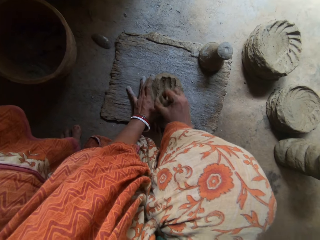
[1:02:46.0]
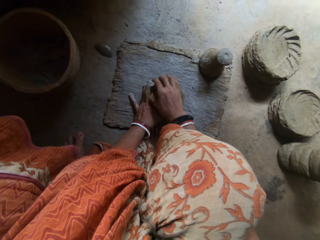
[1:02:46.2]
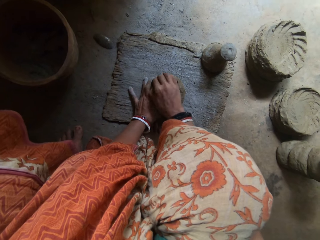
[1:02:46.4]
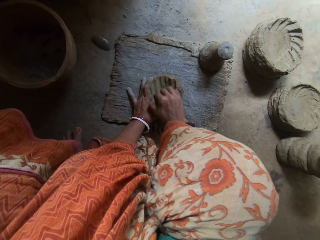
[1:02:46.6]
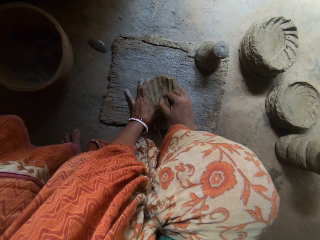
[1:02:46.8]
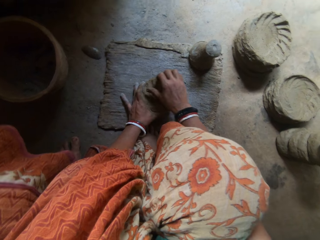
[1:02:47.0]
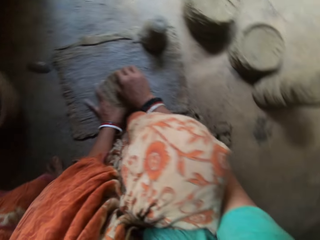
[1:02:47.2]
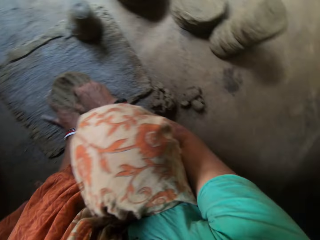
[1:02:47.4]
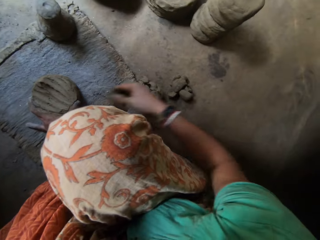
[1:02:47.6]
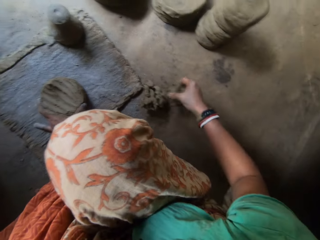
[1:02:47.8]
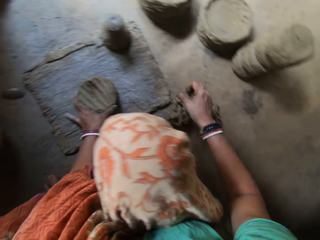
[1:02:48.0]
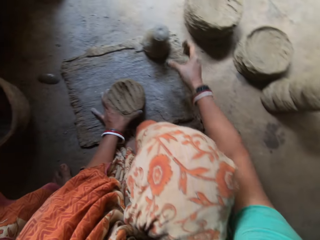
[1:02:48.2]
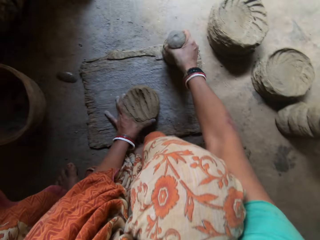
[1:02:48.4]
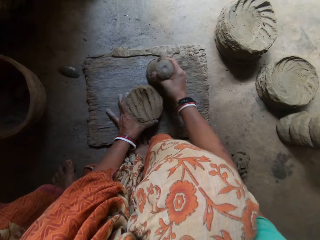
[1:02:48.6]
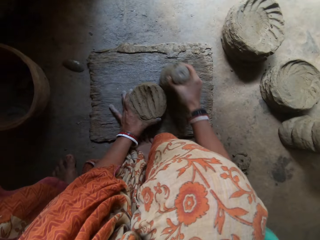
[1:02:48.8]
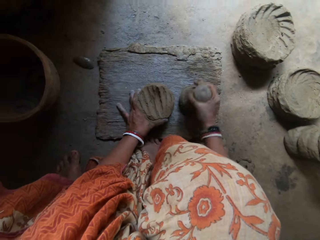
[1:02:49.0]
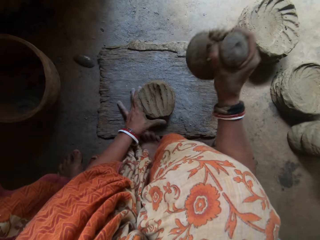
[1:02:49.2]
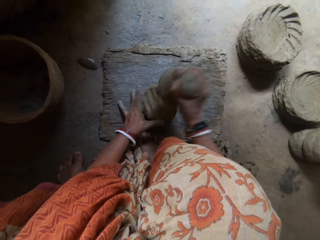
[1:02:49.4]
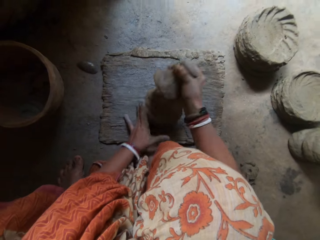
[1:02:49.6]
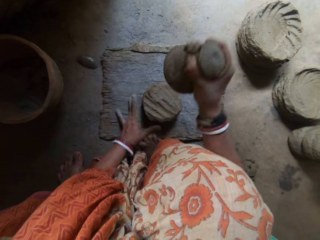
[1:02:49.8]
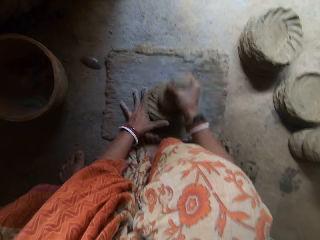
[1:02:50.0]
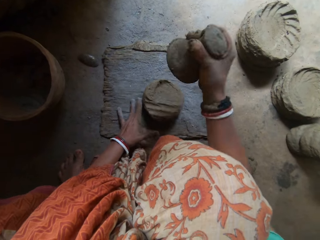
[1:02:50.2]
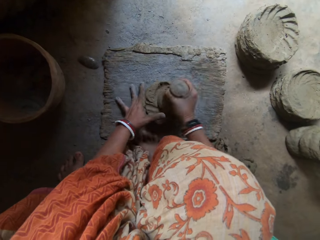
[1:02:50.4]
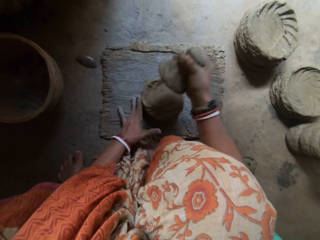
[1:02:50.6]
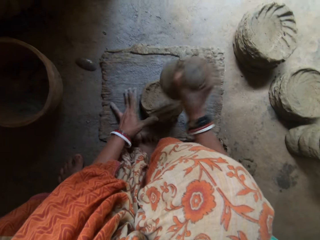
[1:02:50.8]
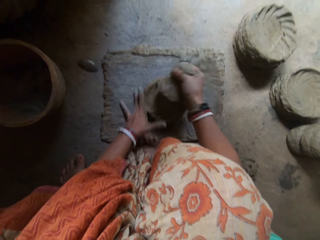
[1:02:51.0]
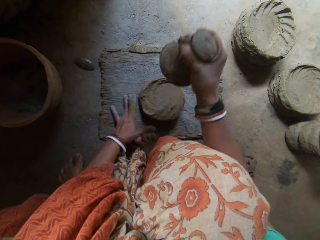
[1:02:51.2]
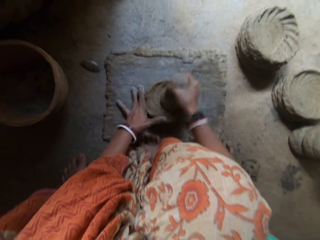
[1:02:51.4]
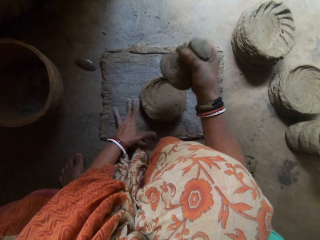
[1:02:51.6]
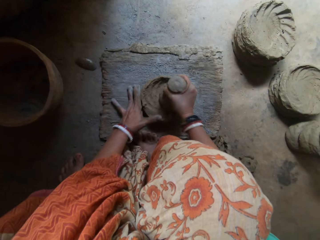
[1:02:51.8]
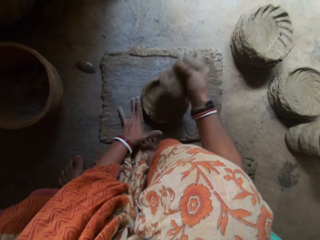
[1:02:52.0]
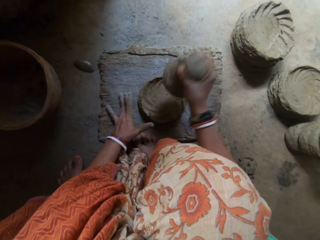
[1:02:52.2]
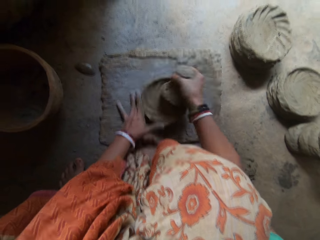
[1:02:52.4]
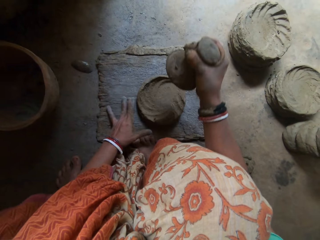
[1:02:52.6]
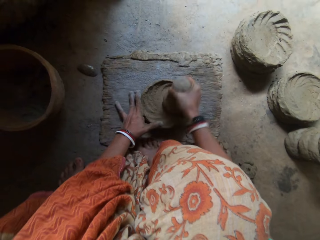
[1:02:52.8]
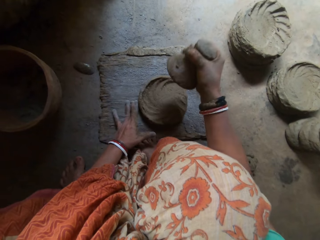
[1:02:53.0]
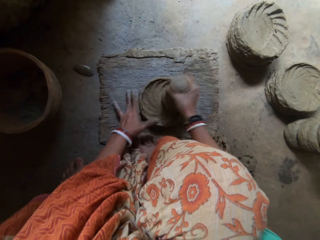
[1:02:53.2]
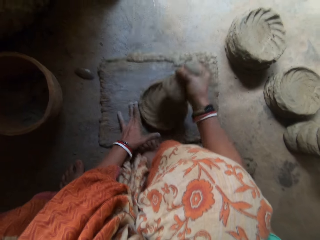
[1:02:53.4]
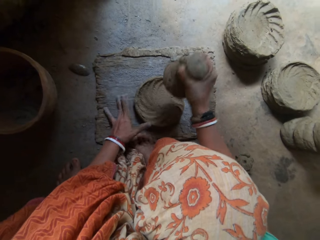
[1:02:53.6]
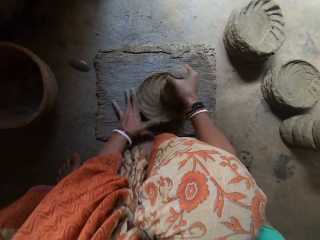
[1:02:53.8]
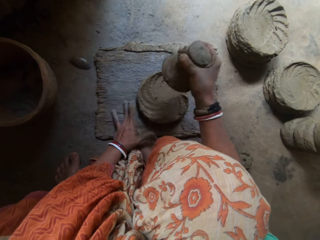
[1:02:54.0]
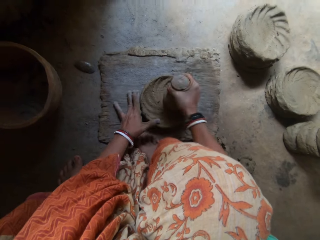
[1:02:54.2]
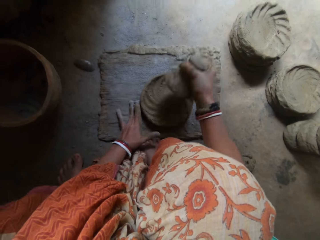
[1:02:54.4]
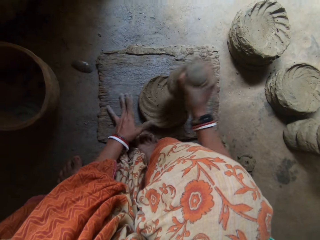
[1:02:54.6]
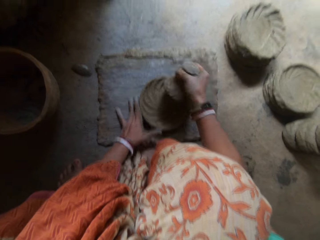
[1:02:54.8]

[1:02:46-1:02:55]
The camera wearer scoops some clay with her right hand. She drops the clay by her side on the floor. She picks up the dry clay on the wood. She hits the clay on the wood with the pestle in her right hand.

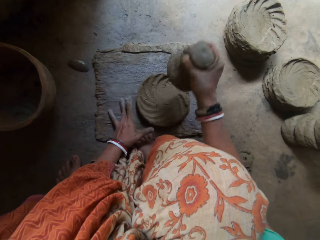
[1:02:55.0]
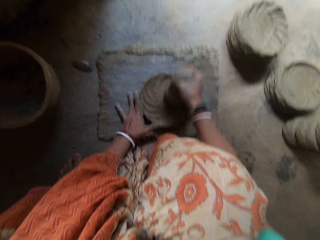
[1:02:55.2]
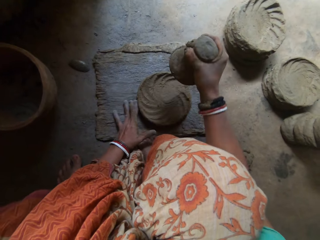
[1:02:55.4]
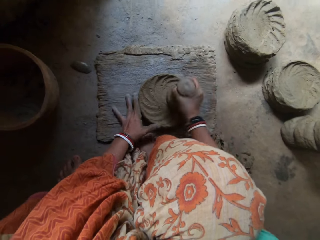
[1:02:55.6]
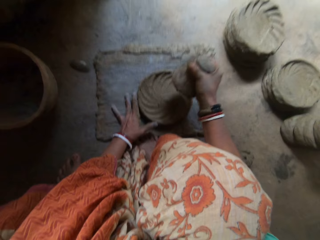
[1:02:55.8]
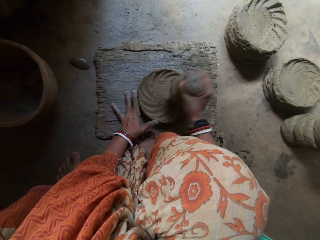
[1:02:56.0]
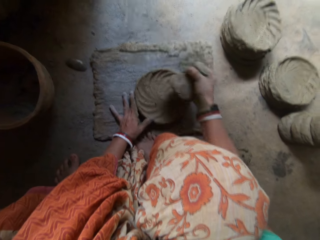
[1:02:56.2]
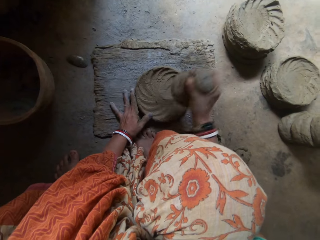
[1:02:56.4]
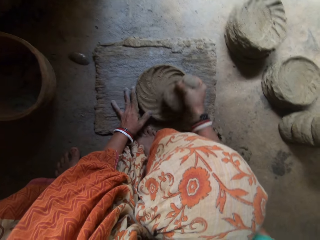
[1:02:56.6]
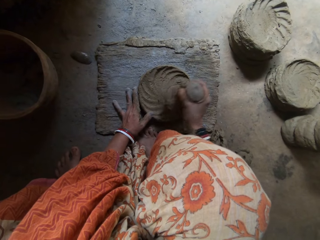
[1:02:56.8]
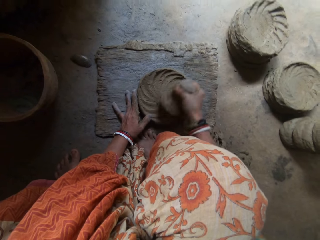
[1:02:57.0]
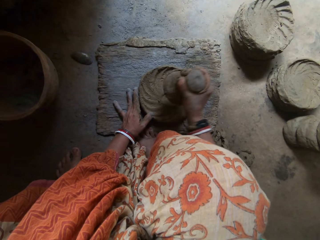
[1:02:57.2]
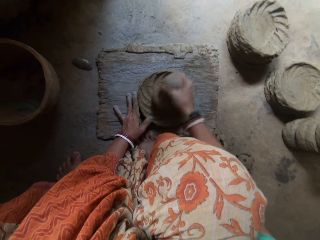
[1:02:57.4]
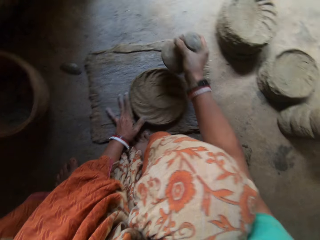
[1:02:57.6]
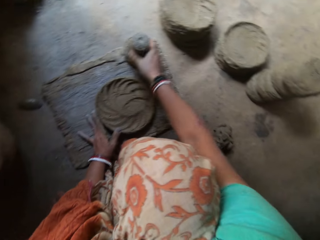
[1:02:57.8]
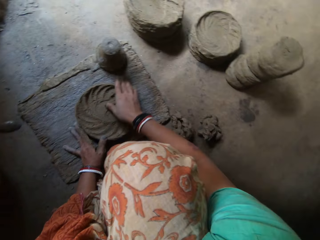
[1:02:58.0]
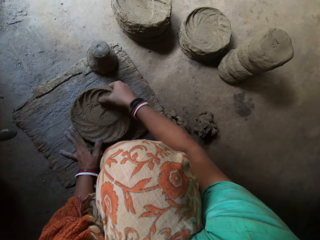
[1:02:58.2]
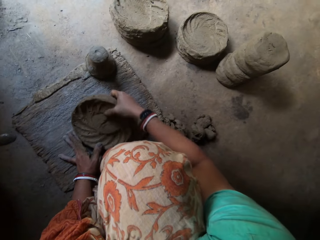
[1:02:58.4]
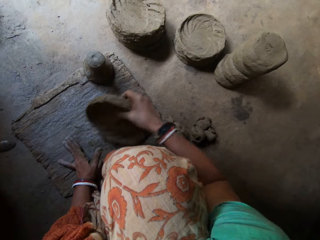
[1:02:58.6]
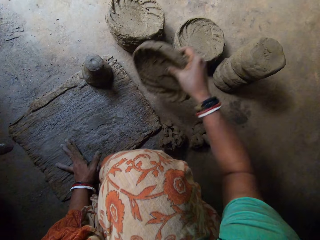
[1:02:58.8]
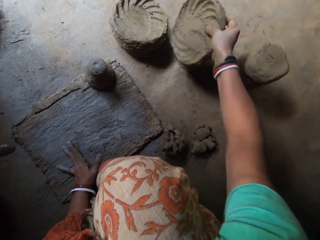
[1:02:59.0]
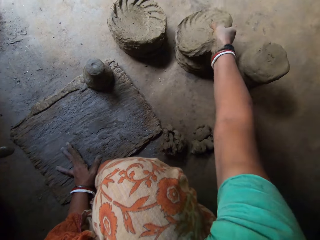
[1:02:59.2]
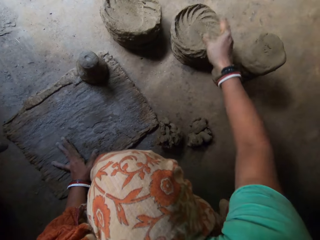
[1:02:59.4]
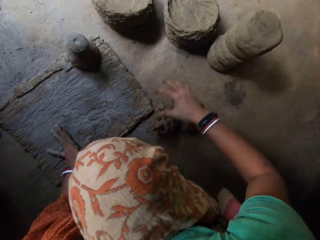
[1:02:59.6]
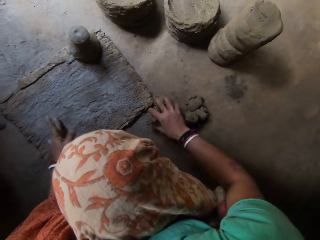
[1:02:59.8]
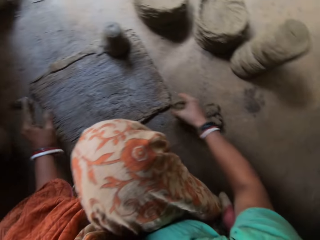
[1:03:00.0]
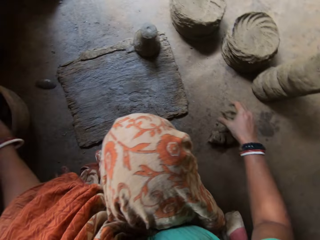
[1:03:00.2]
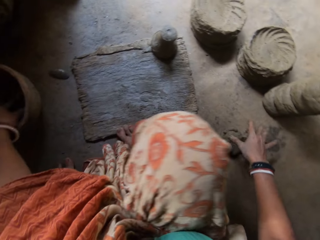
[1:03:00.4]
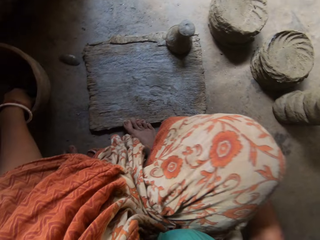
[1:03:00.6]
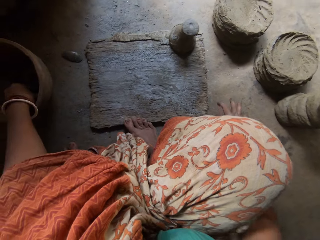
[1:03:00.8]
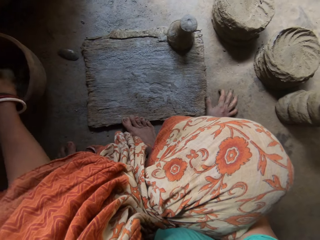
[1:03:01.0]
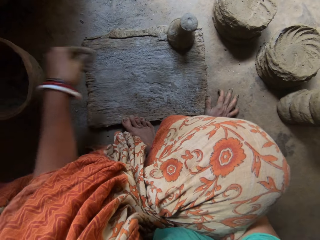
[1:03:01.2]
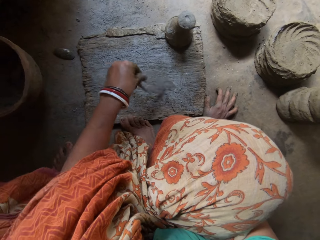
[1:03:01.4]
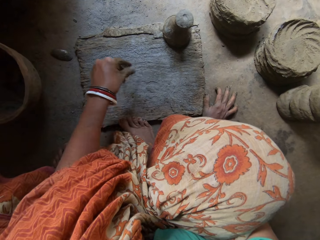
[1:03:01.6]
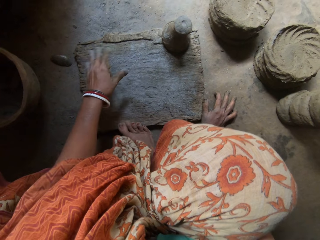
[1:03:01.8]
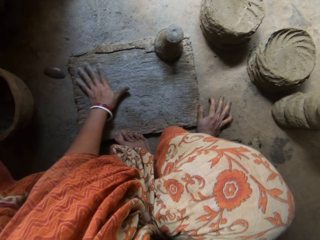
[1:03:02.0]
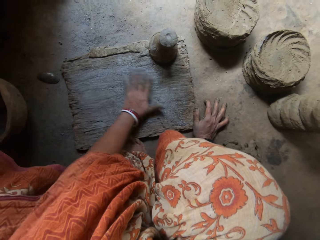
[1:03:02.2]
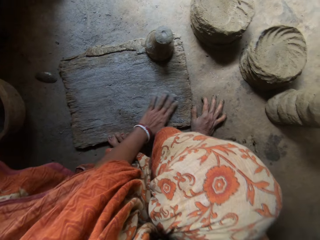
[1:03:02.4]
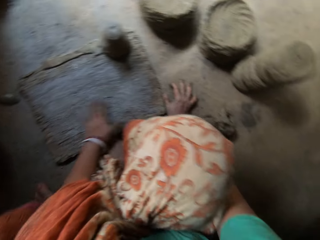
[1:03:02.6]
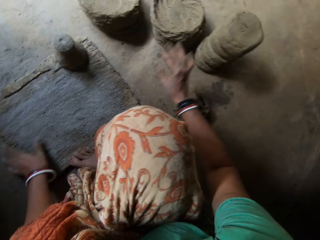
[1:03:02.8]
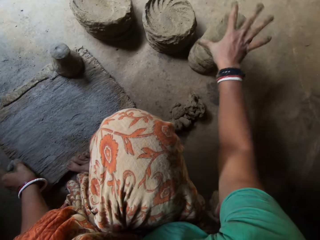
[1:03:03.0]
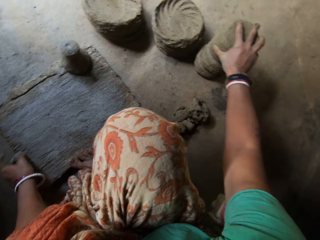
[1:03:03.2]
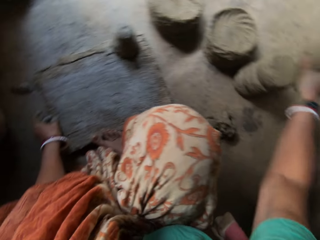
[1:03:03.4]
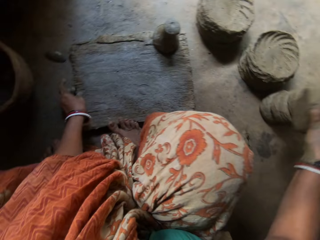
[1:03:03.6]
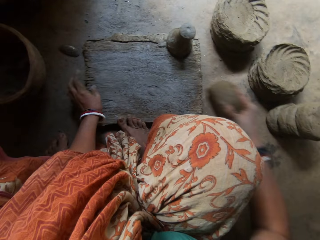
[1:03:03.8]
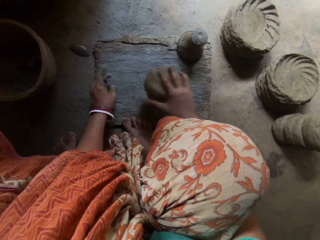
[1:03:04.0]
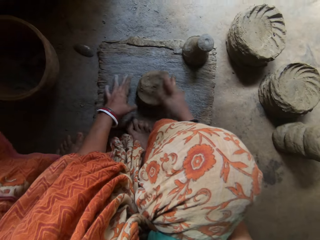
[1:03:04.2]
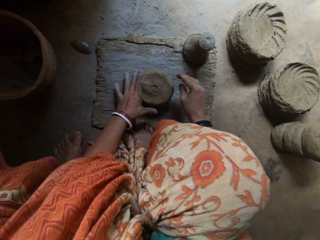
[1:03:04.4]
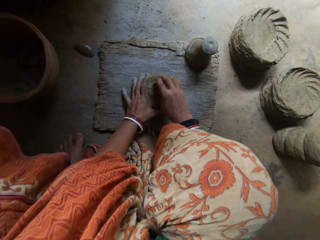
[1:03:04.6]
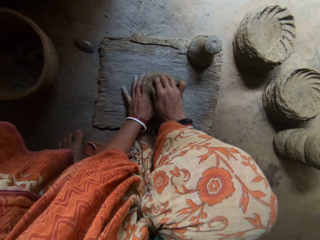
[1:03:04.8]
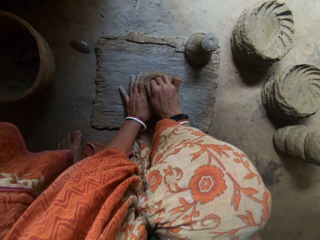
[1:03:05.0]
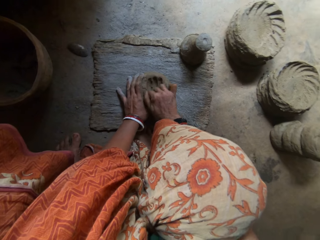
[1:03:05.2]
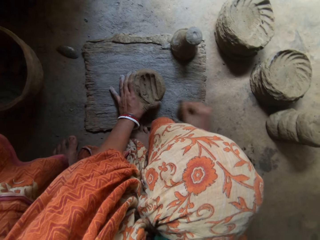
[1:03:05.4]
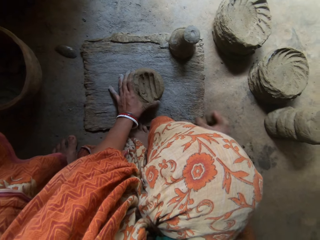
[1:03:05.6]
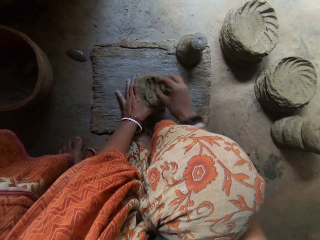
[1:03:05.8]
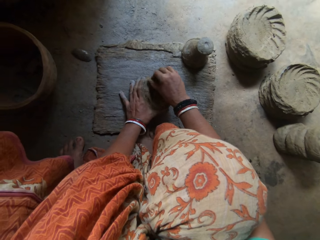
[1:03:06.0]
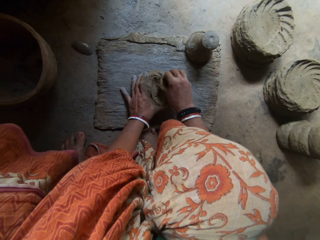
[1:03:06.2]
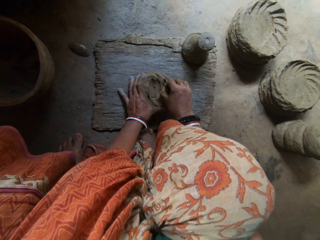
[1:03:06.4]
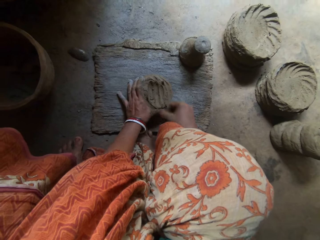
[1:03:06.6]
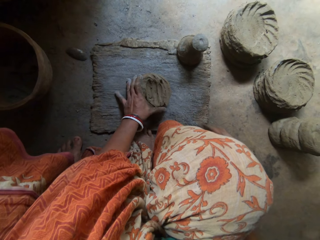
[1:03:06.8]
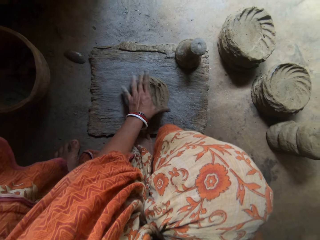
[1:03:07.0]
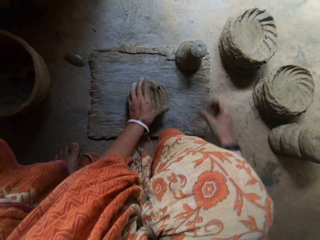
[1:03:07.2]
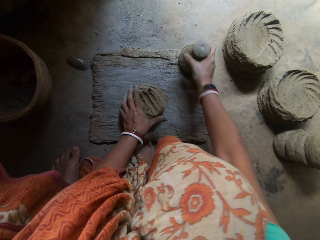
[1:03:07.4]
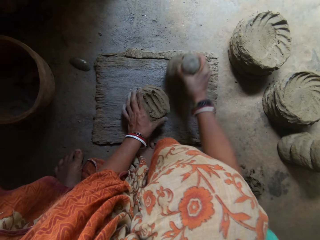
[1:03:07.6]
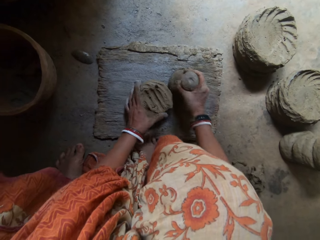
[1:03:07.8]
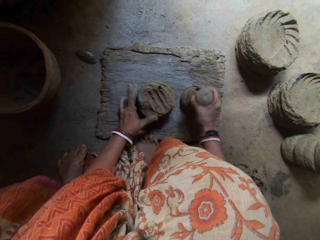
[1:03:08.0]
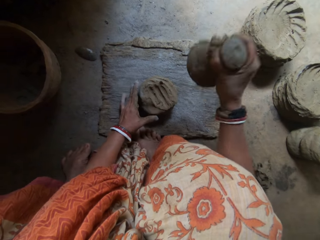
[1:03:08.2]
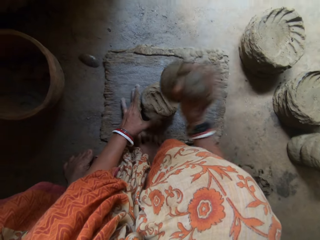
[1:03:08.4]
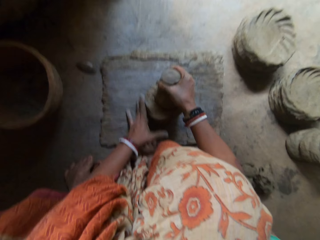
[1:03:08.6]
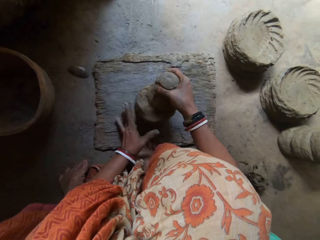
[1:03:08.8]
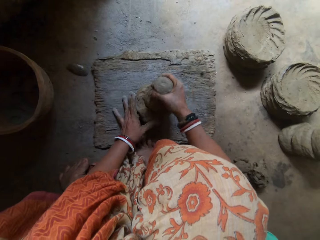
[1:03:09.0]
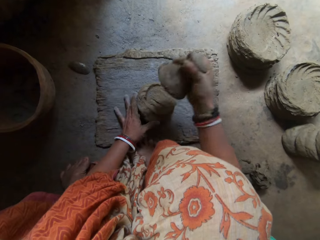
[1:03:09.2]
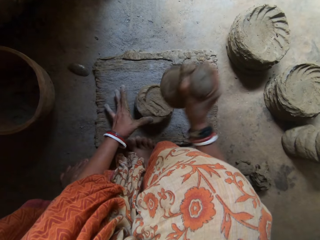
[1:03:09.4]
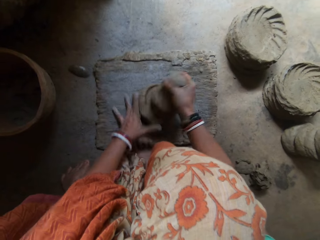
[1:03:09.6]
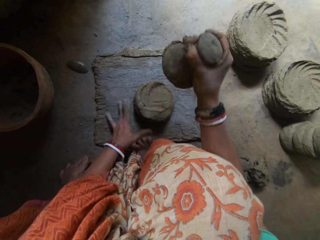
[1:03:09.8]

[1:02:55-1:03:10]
The camera wearer puts dry clay on the wood. She drops the pestle. She drops the clay by her side on the floor. She touches the clay on the floor. She scoops ash in a pot. She sprays some concrete powder on the flat wooden board. She rubs the powder on the flat wooden board surface. She picks up a mold of clay on the floor with her right hand. She puts the clay on the flat wooden board. She scoops some clay with her right hand. She removes the clay using a hand. She puts the clay on the floor. She picks up the dry clay on the wood. She hits the clay on the wood with the pestle in her right hand.
